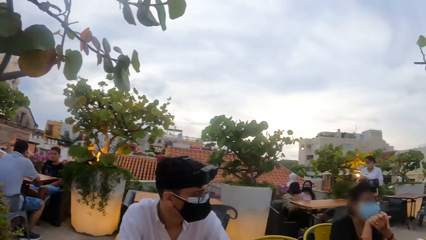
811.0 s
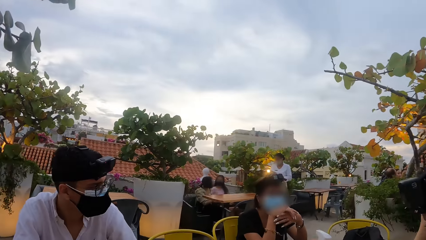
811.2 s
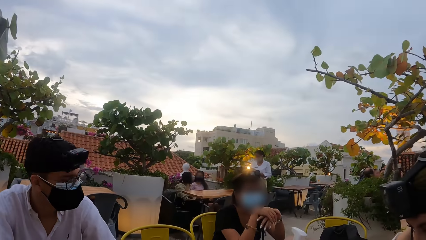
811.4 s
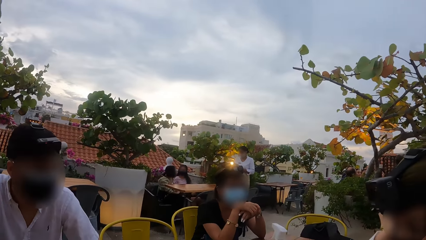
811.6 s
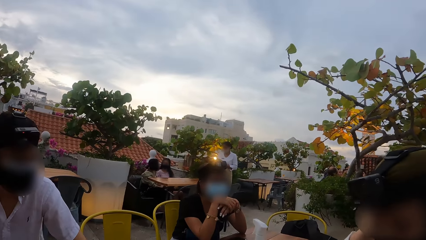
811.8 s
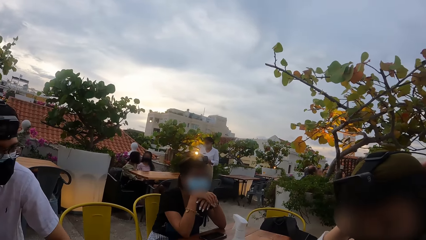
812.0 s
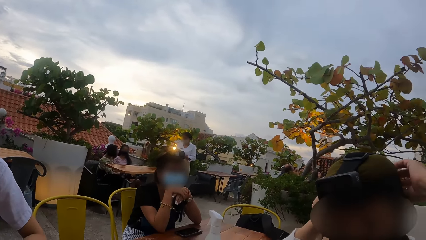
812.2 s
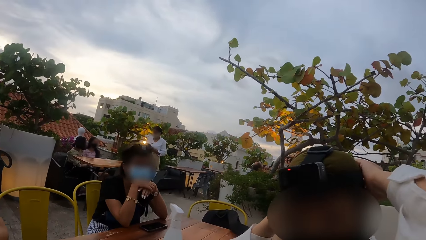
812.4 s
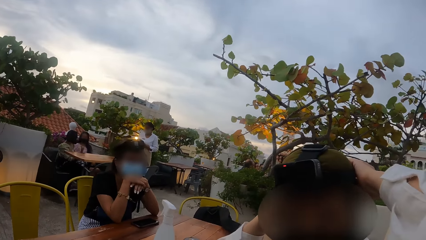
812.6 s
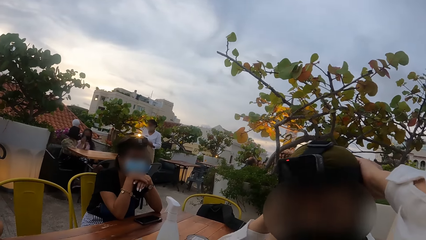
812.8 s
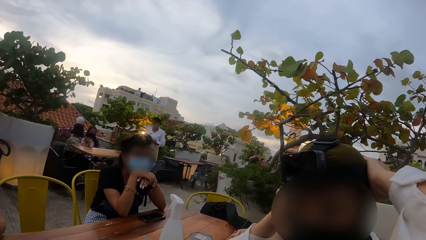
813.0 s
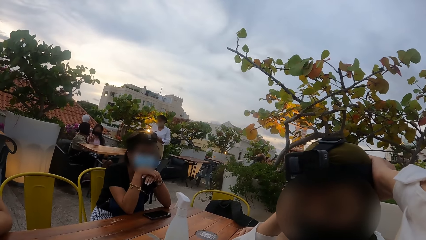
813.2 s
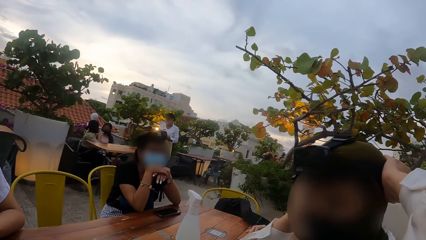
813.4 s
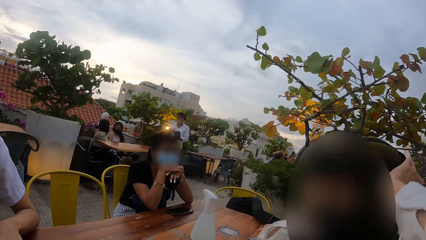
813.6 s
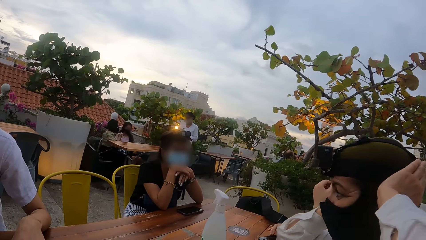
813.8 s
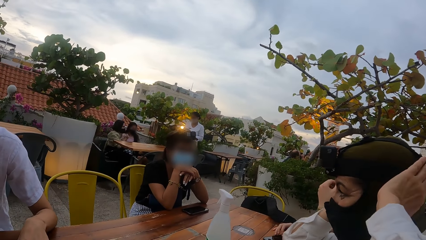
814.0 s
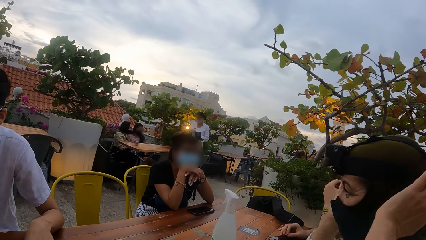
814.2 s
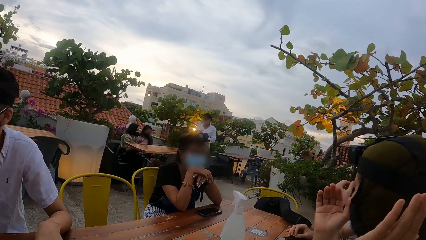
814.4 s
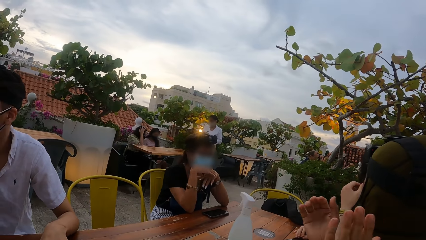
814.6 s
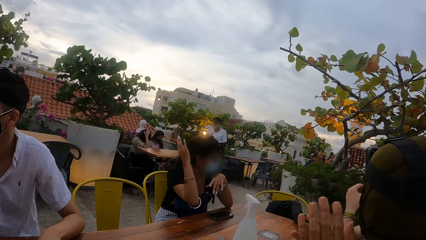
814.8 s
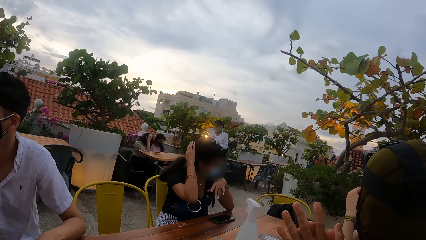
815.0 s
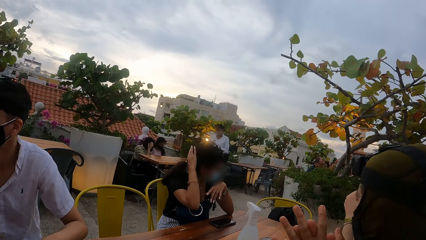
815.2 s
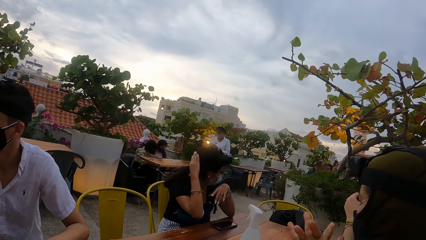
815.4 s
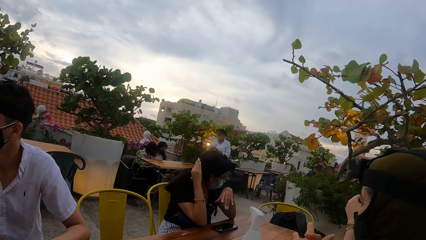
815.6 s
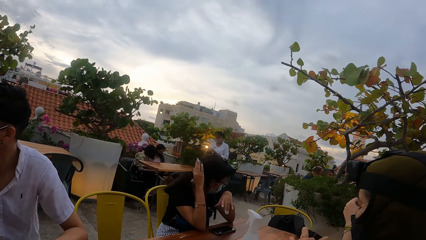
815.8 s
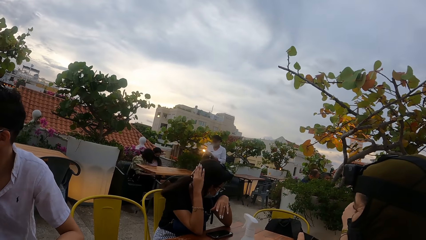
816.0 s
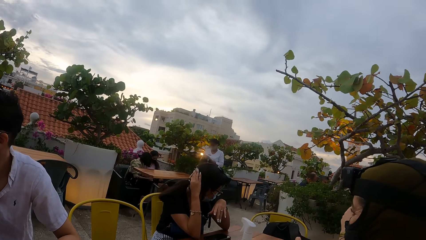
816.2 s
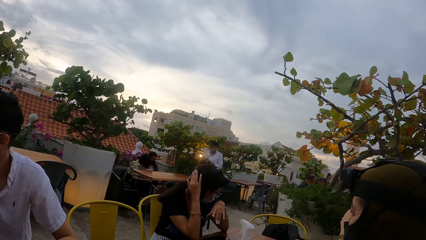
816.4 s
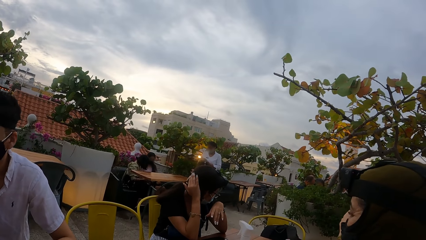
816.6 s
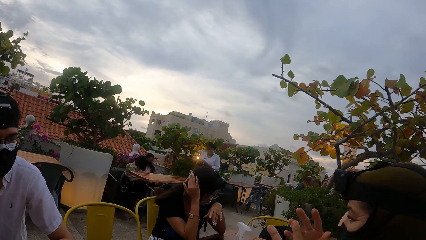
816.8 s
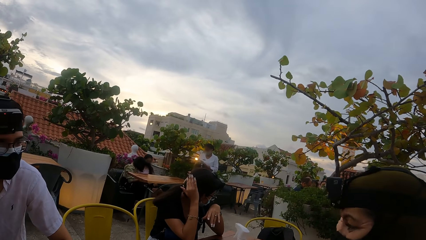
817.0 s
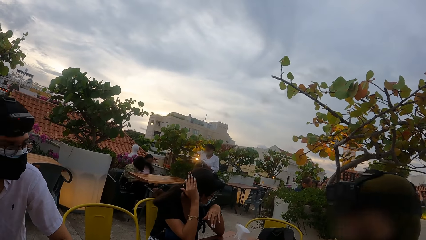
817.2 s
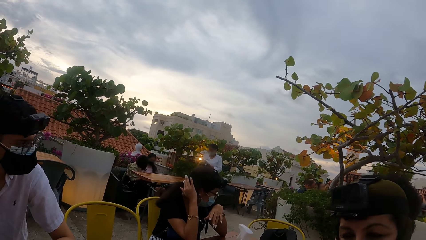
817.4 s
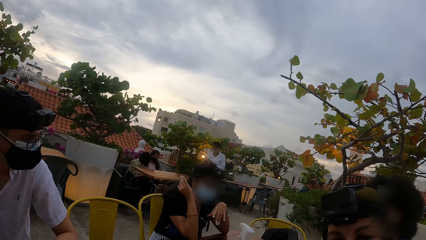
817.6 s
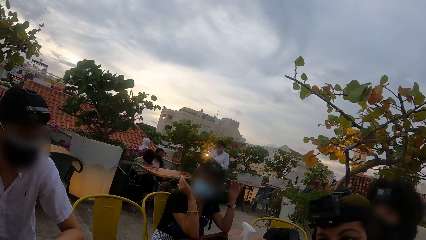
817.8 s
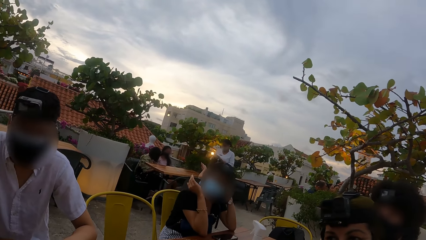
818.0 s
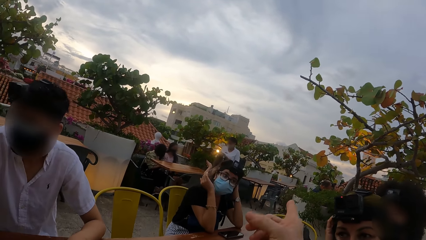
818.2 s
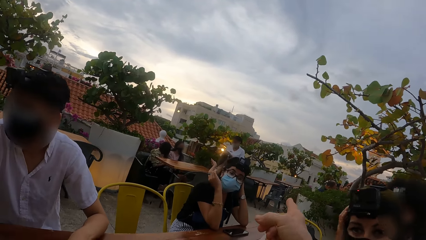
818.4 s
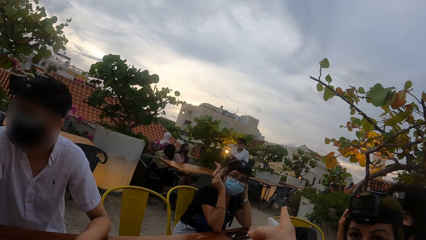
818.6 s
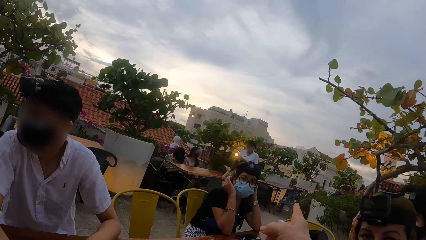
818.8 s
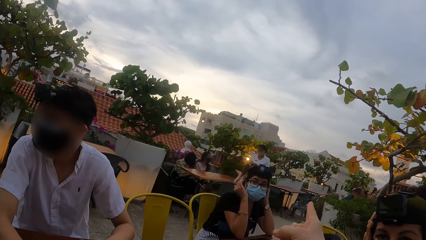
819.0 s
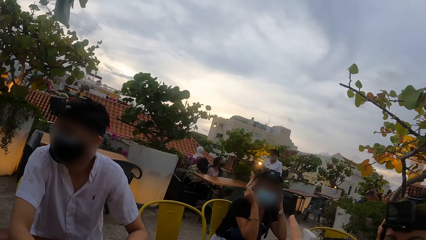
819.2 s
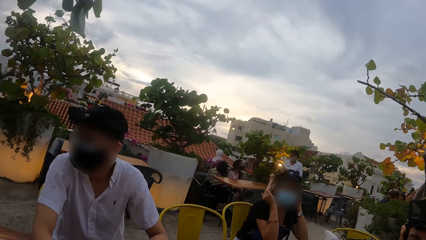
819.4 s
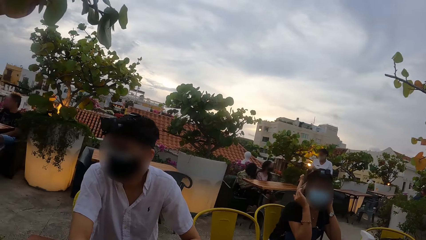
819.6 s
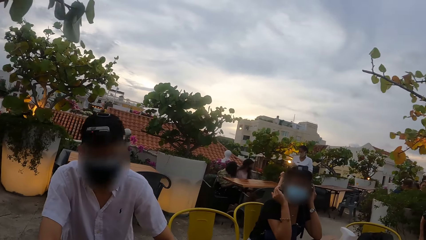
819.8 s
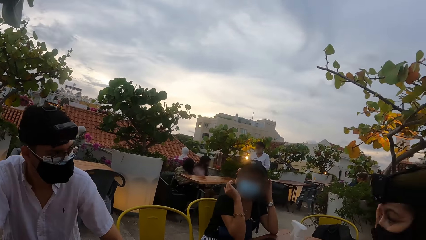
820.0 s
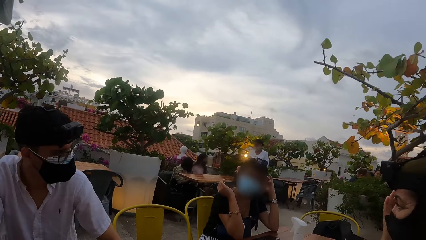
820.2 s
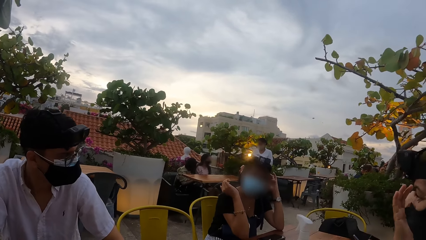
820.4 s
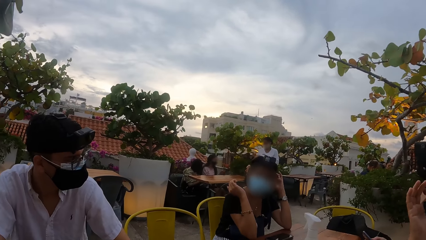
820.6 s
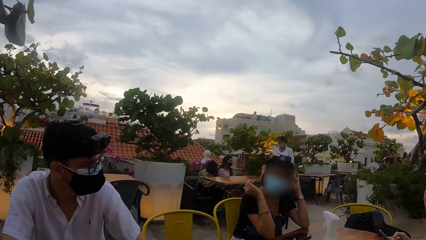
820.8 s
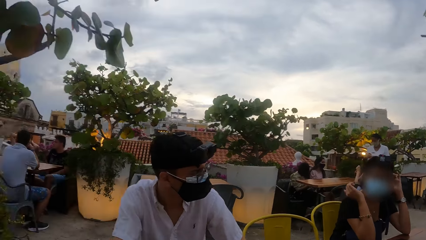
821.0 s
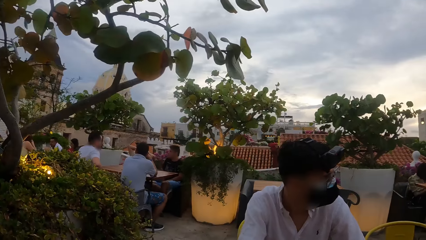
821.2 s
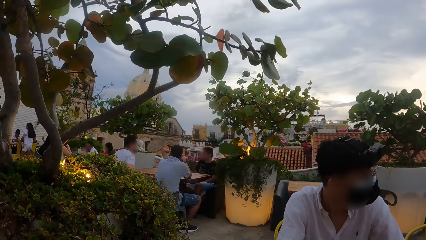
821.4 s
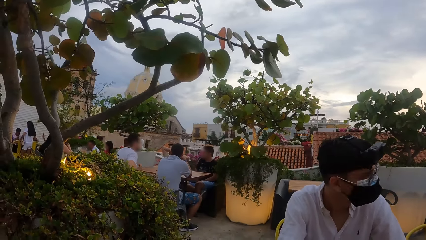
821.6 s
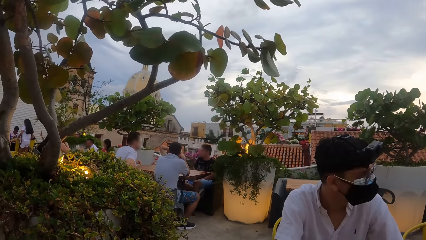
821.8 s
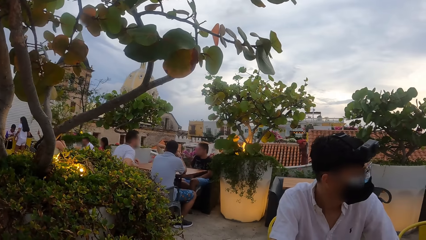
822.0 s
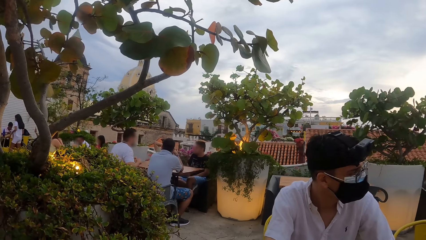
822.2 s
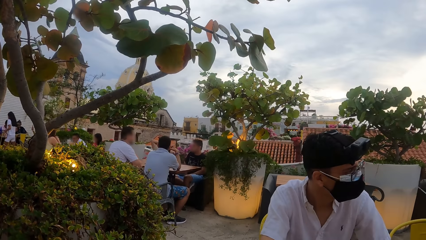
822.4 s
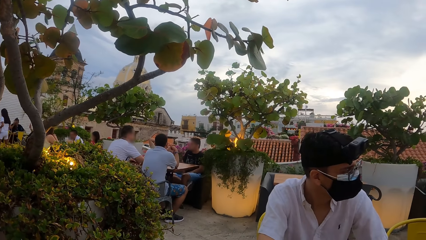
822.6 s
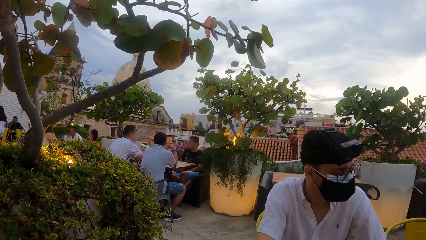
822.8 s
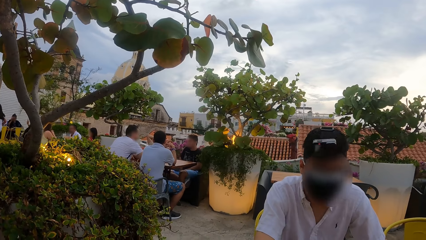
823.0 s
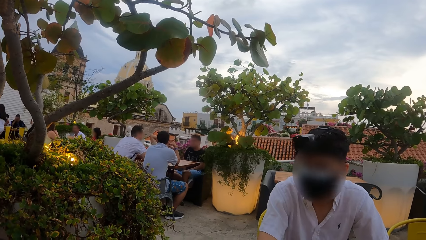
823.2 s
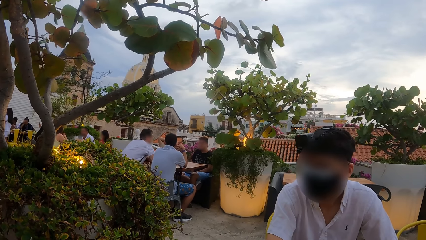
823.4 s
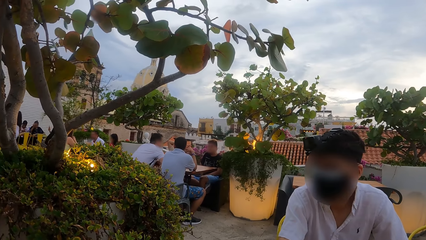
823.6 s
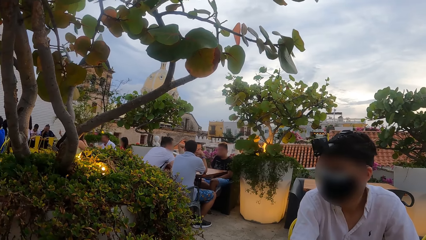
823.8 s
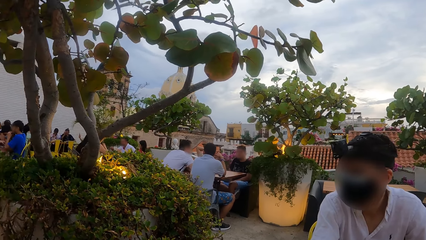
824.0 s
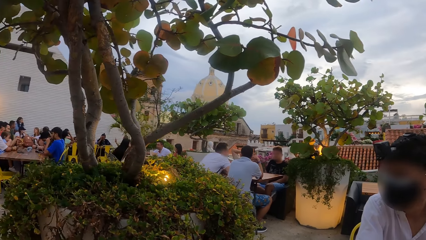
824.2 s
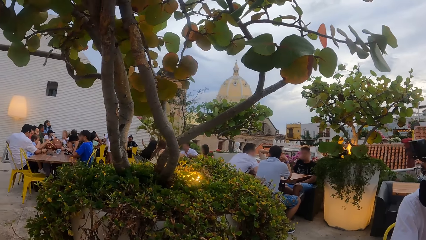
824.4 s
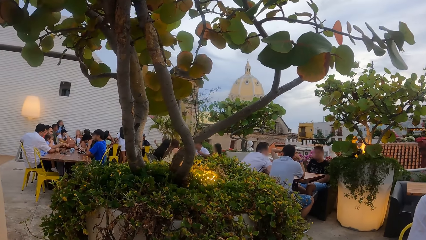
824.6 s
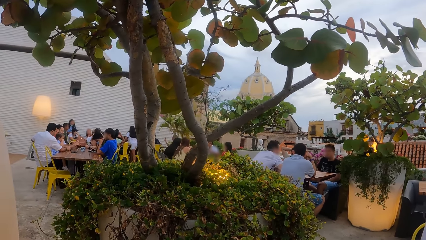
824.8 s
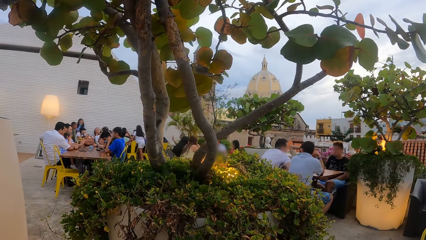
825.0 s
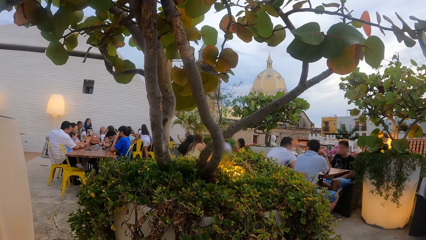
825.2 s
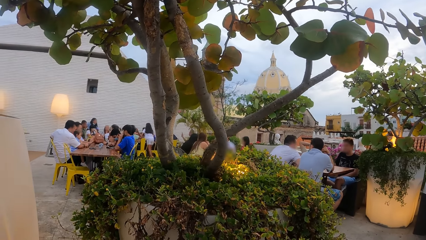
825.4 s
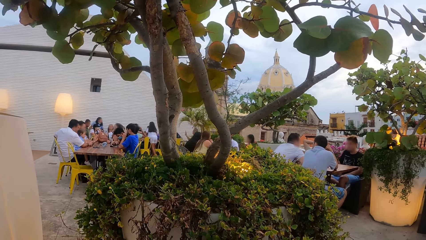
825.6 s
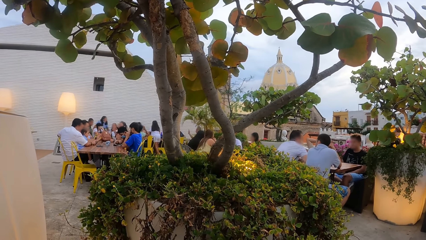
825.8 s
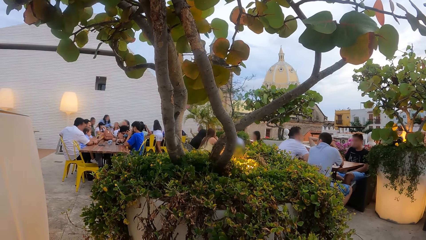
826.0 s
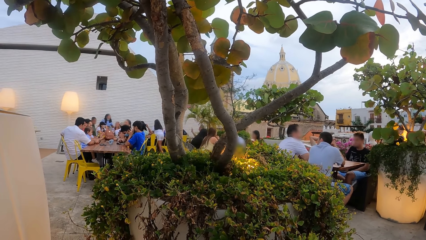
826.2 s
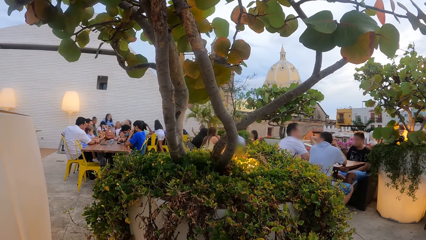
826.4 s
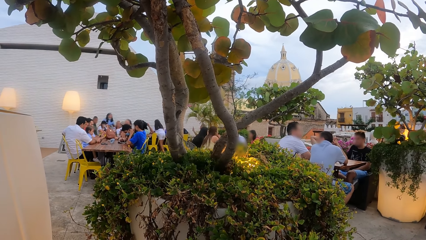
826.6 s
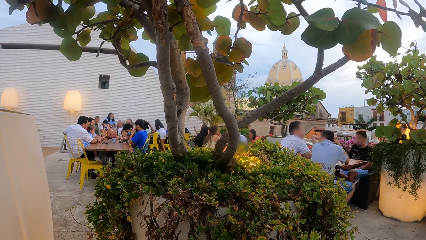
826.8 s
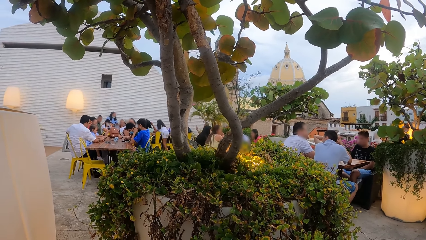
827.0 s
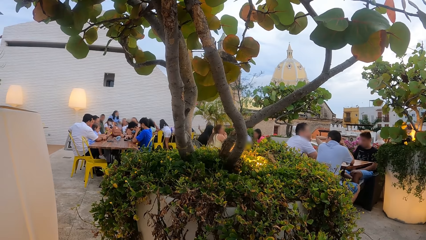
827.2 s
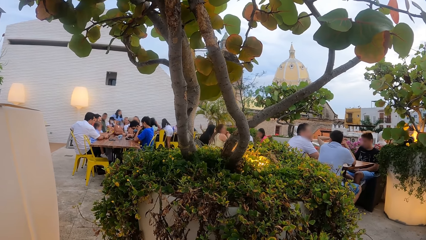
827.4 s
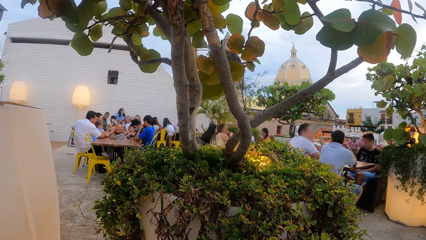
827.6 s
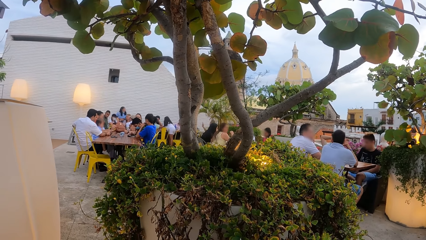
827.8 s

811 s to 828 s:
The camera wearer looks around the table. The woman adjusts the camera belt on her head with her right hand. Another woman gesticulates with both hands. The first woman adjusts the camera belt on her head with her left hand. The camera wearer points at a person. They look around the rooftop restaurant.
